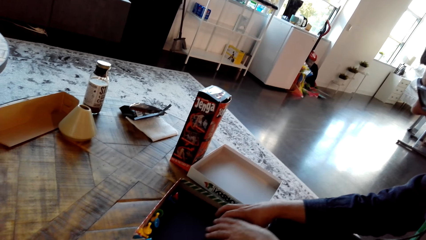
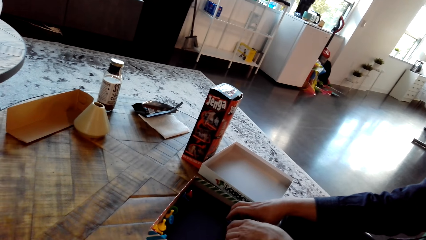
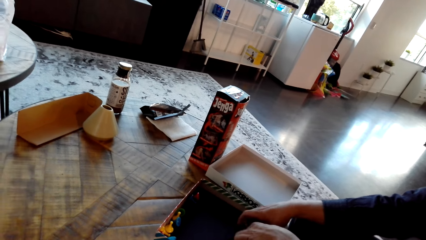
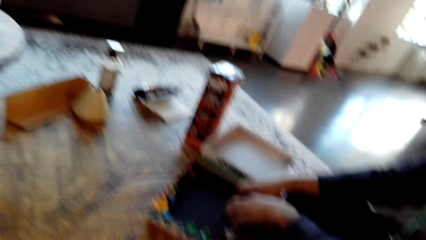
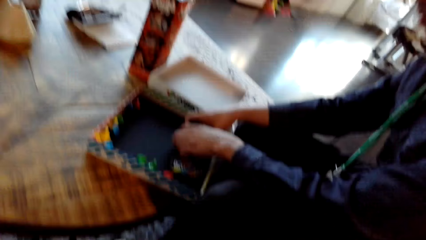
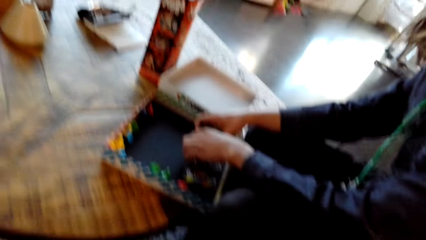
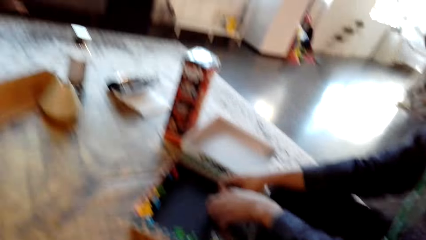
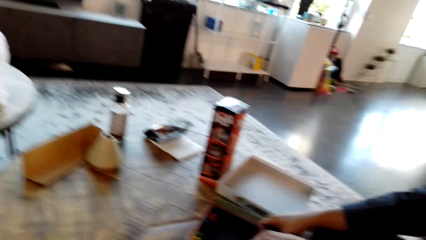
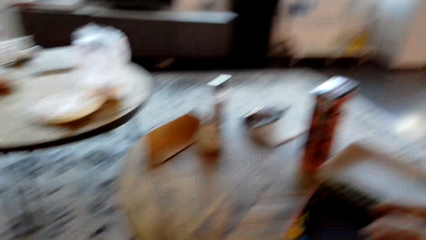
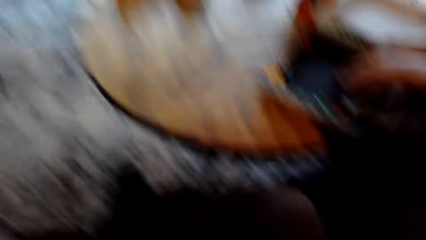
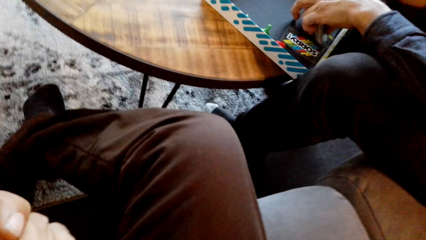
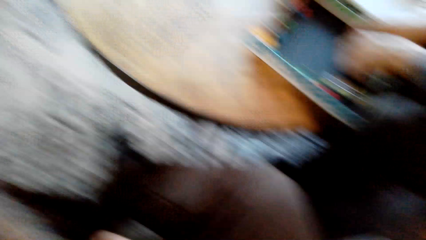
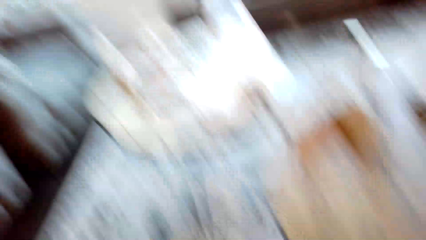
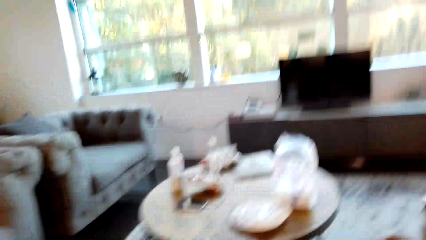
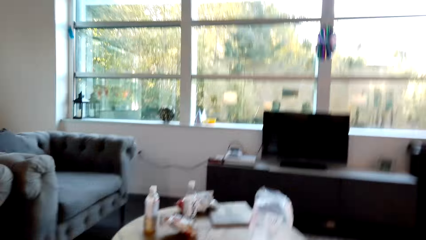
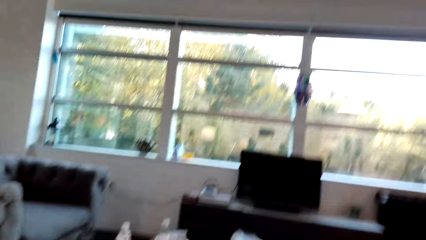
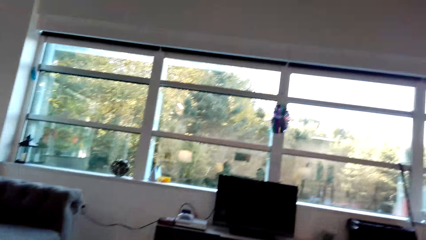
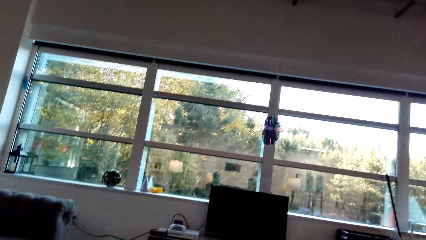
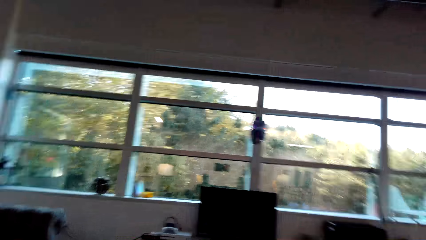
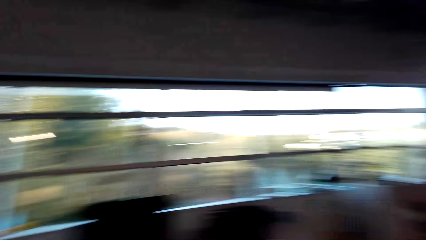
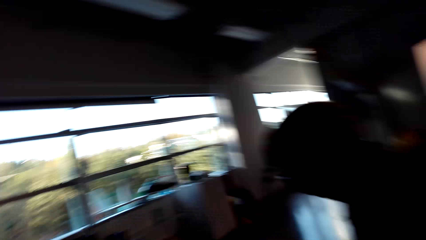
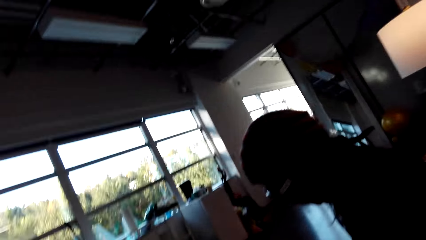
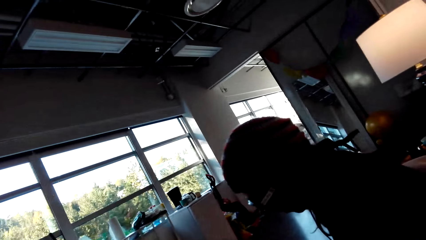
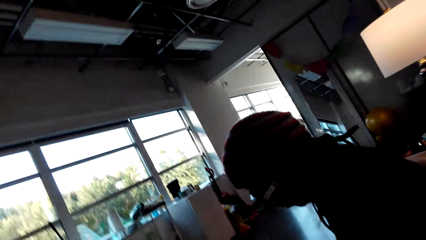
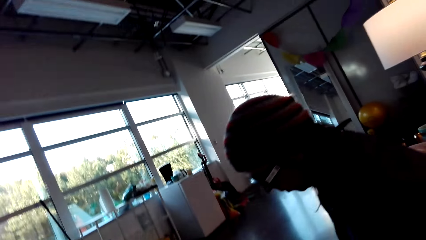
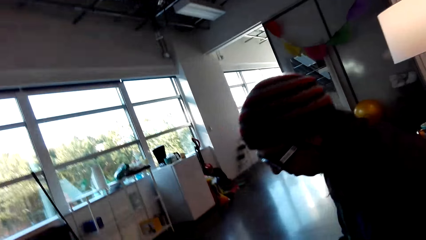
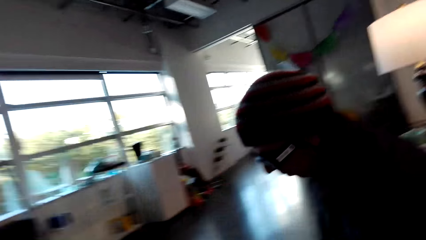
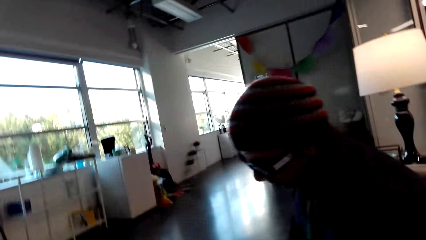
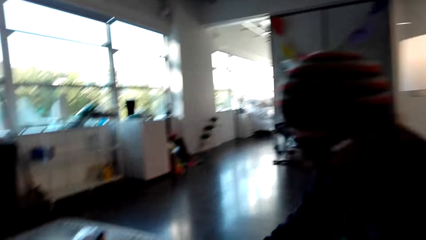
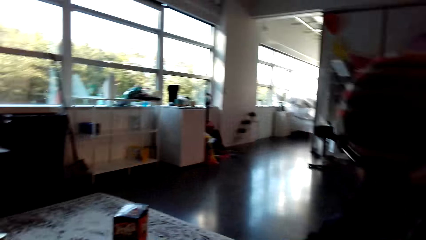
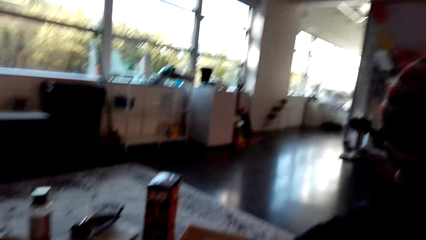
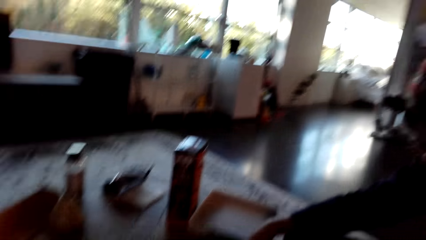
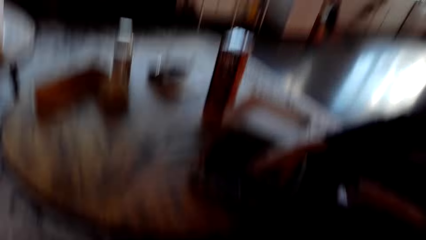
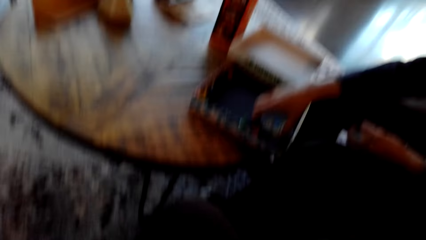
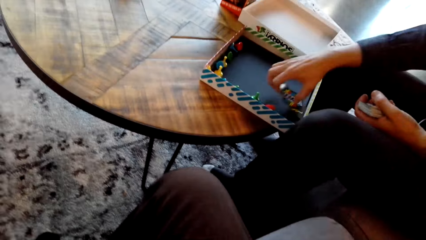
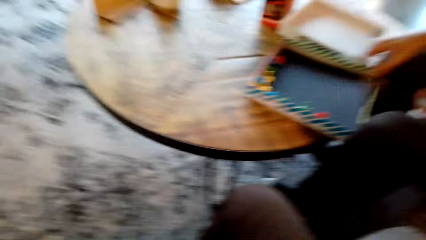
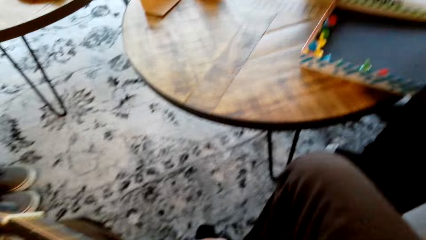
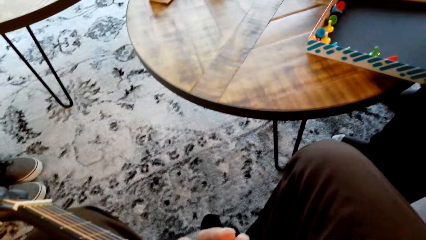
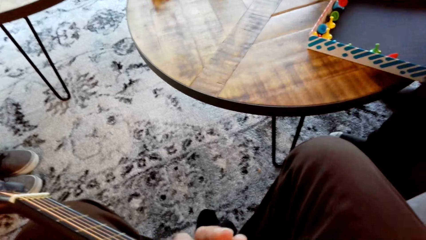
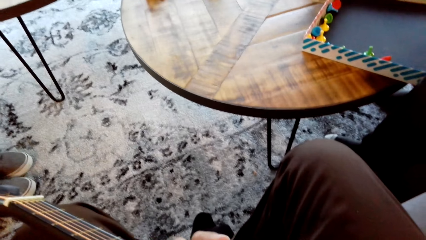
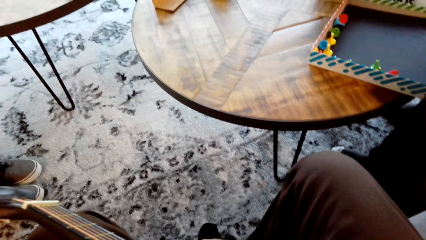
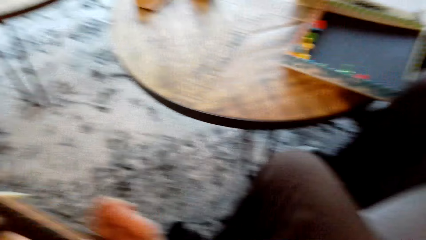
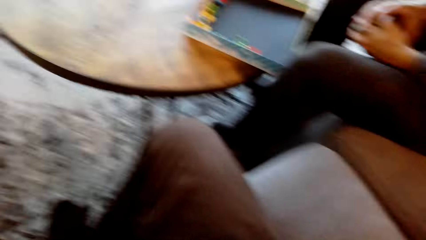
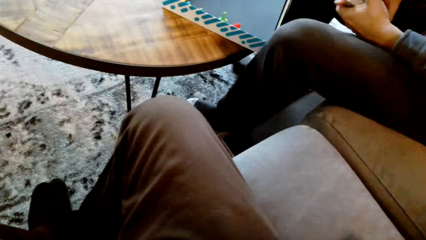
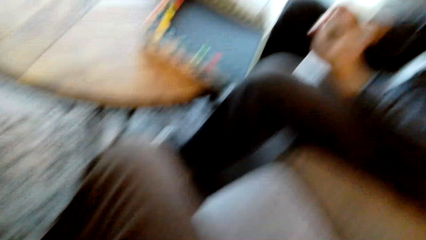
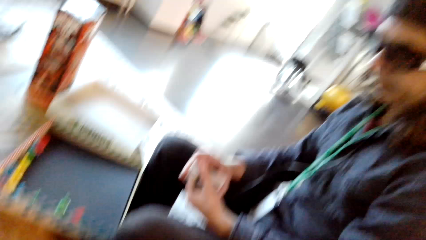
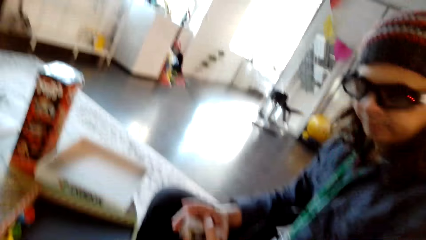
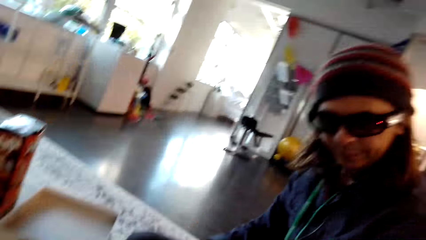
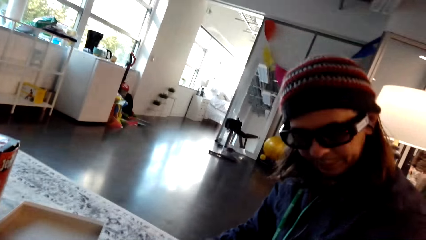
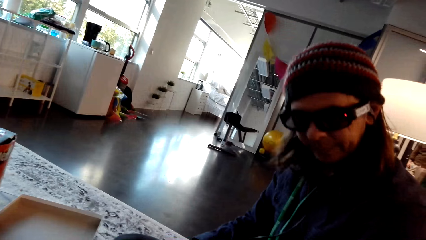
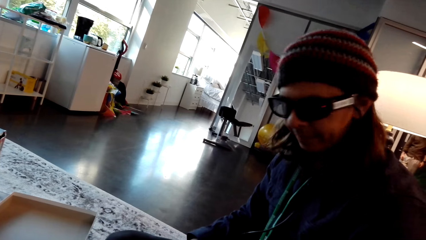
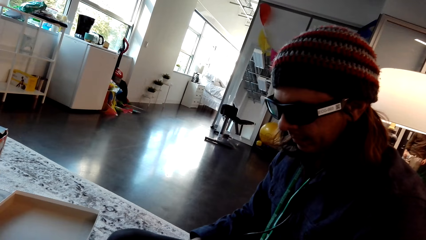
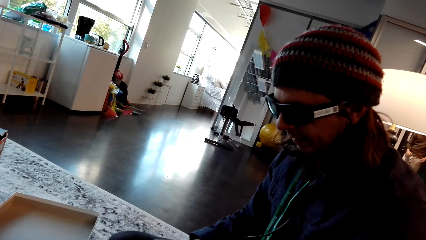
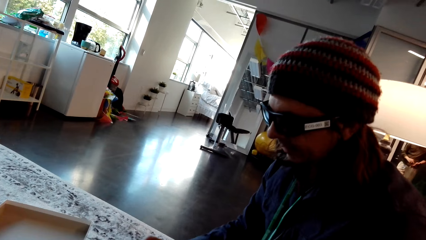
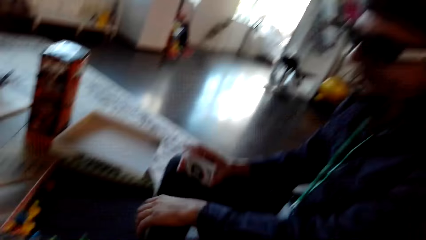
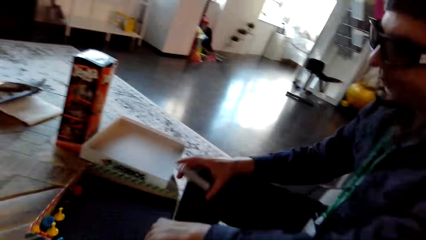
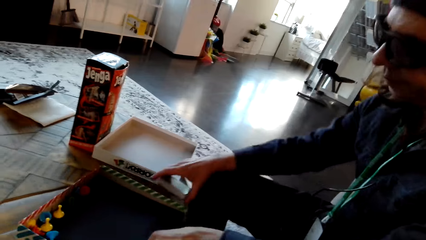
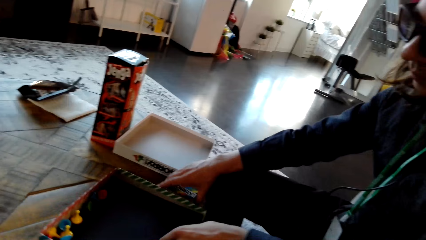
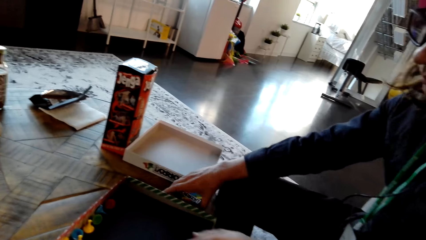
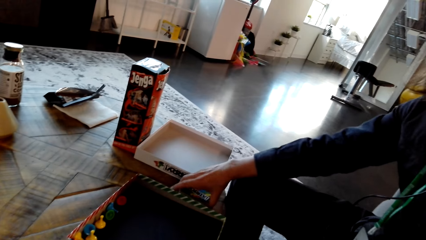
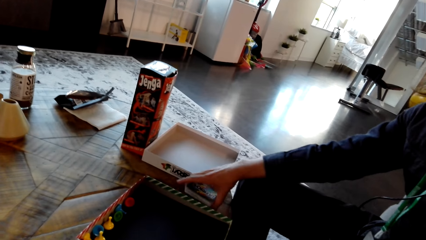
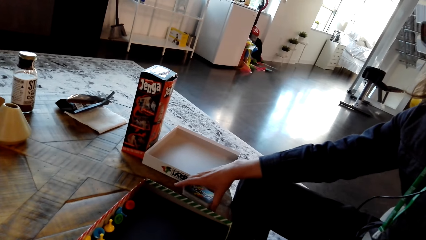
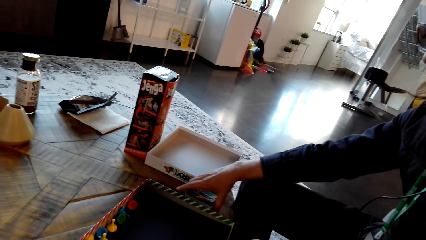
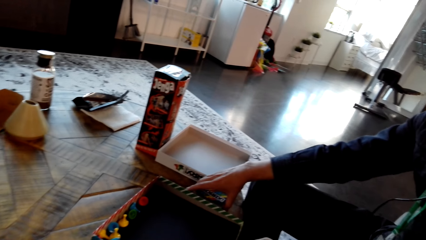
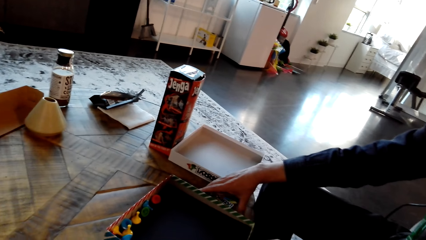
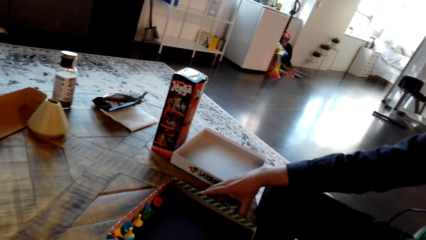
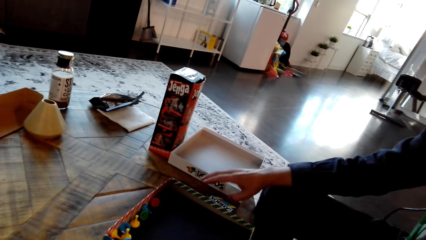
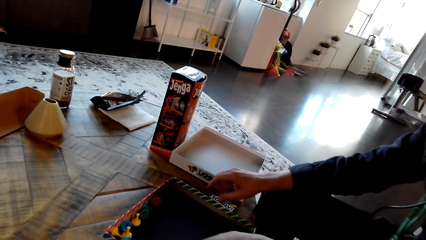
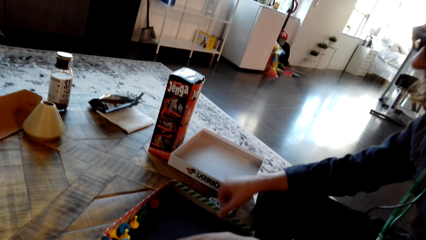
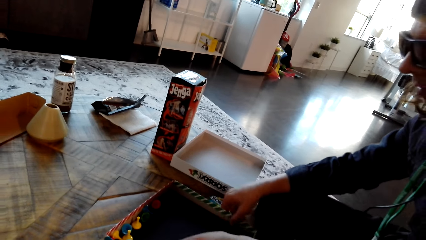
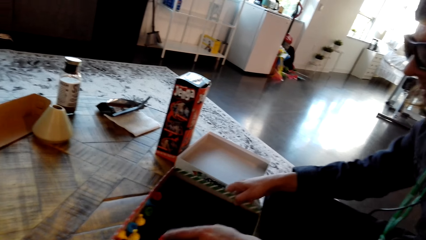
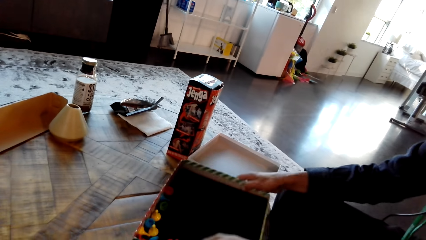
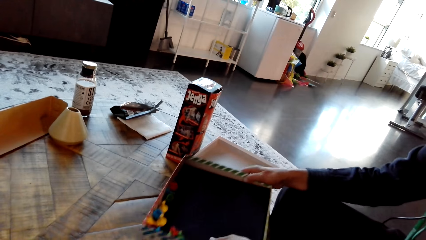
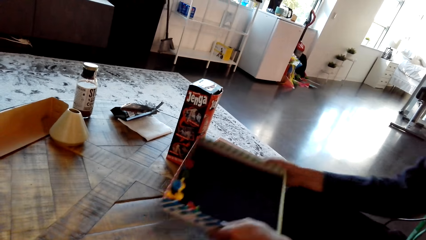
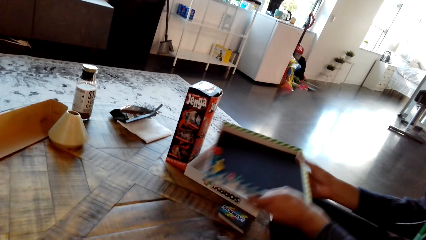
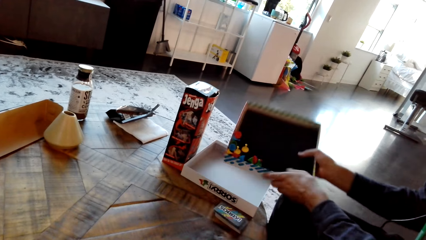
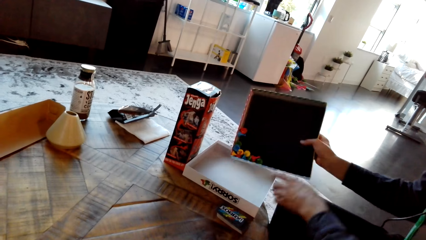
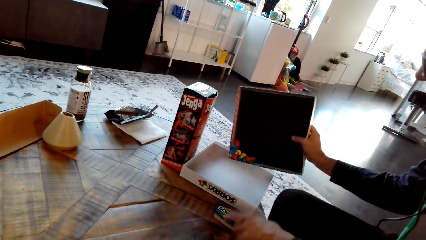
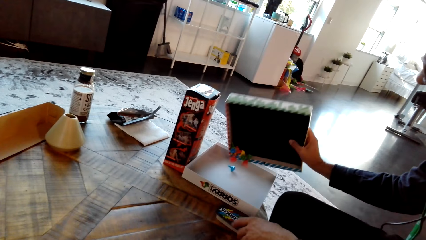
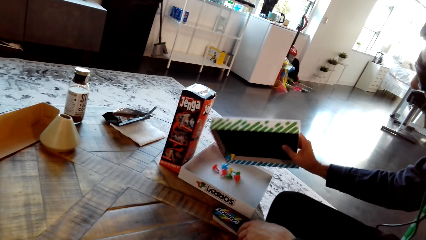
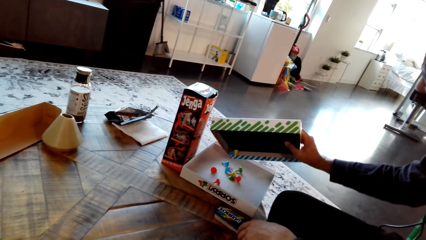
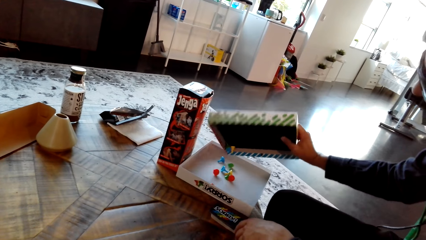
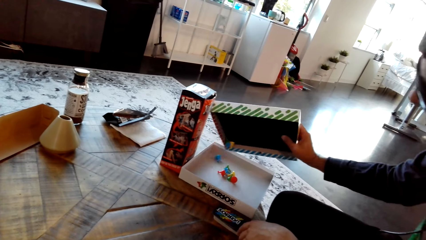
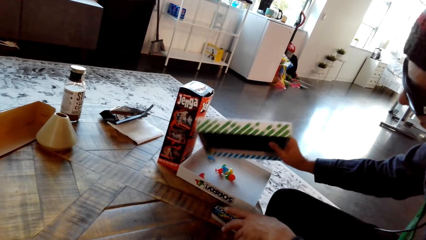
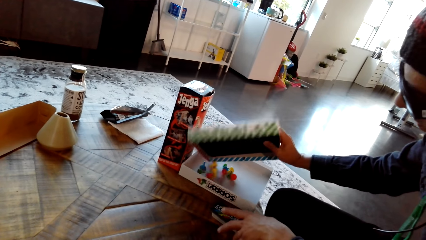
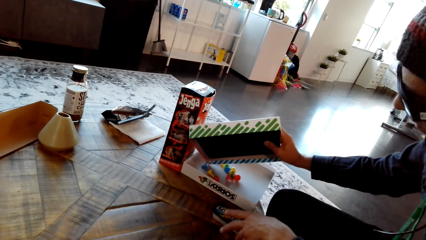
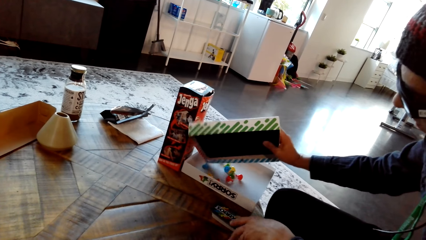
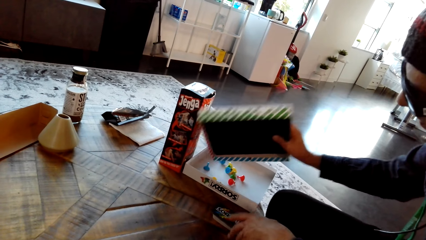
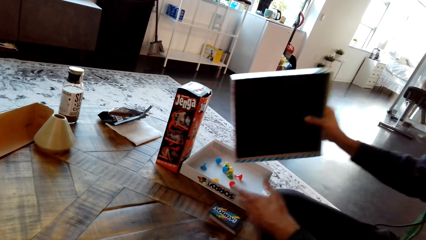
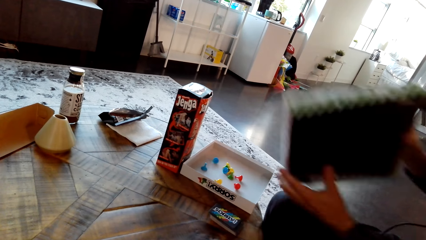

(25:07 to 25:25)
The camera wearer plays a guitar. He moves his body. He interacts with a man. He plays the guitar. He stares at the man. The man inspects the carton on the table. The man changes game pieces in the carton.
